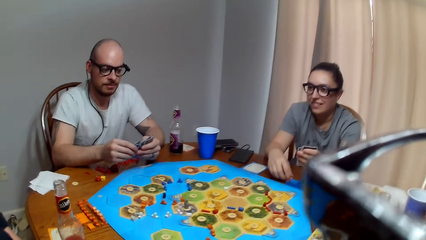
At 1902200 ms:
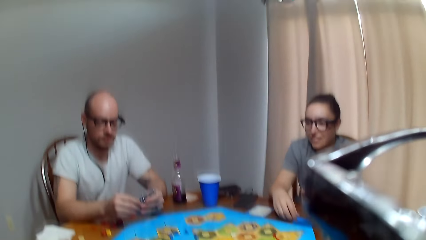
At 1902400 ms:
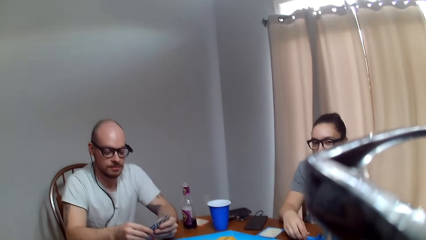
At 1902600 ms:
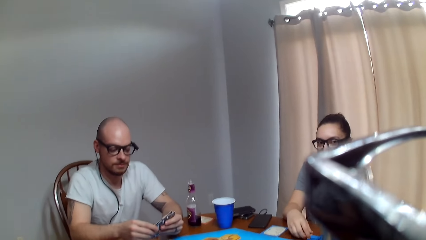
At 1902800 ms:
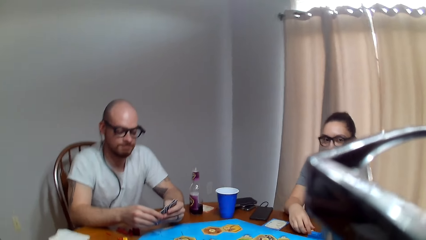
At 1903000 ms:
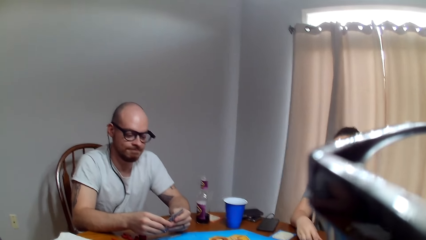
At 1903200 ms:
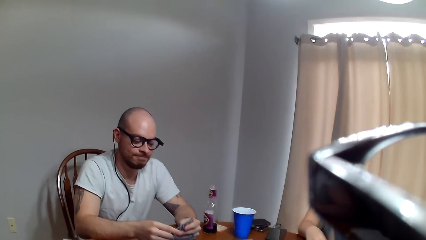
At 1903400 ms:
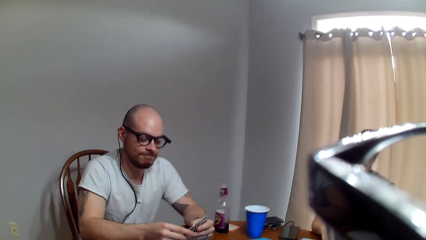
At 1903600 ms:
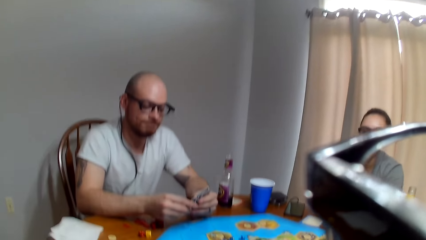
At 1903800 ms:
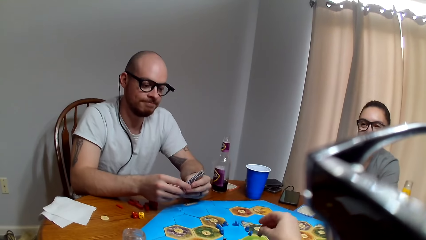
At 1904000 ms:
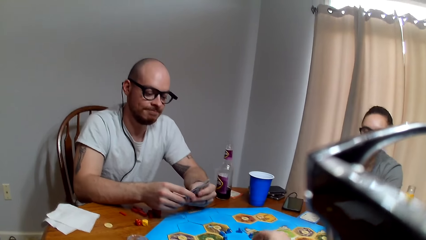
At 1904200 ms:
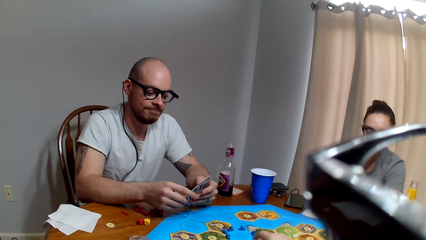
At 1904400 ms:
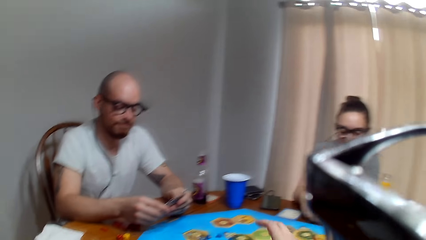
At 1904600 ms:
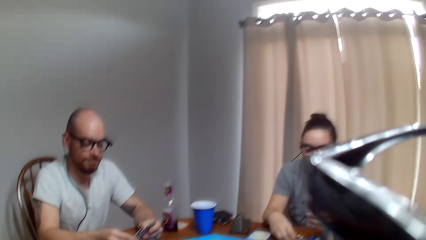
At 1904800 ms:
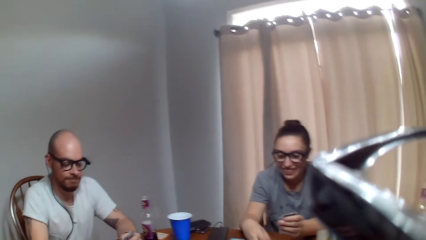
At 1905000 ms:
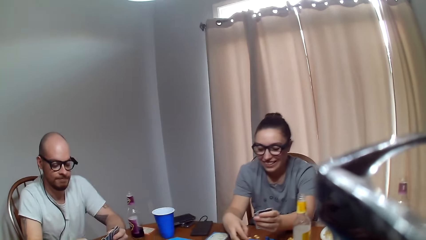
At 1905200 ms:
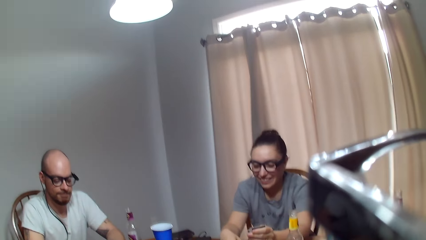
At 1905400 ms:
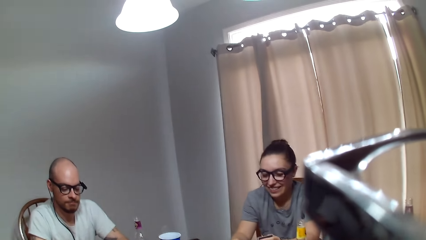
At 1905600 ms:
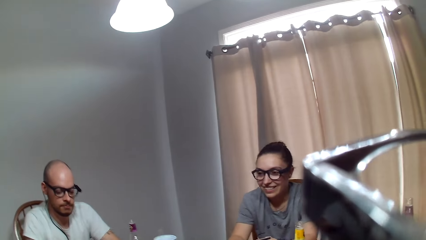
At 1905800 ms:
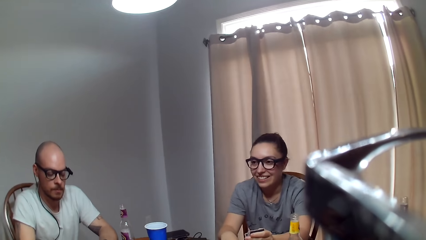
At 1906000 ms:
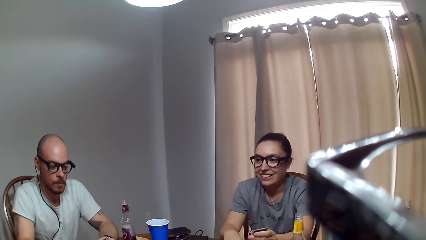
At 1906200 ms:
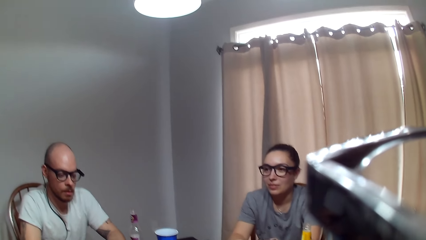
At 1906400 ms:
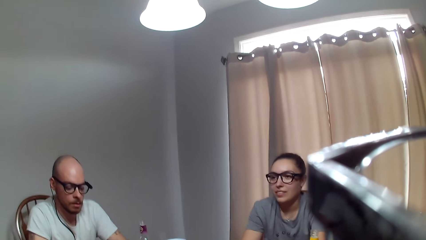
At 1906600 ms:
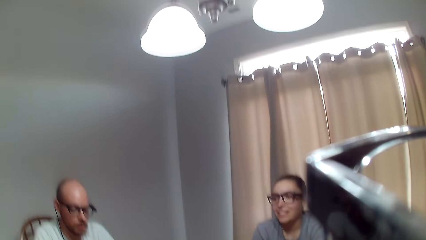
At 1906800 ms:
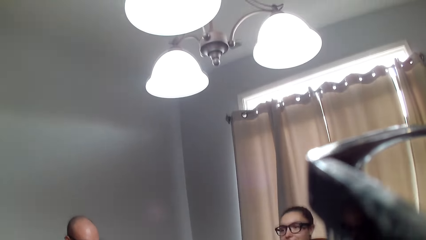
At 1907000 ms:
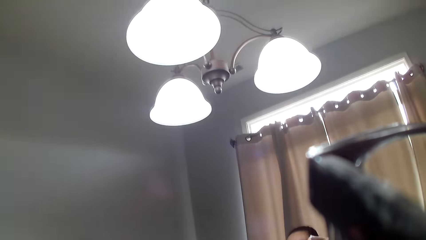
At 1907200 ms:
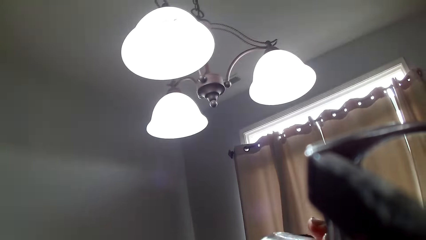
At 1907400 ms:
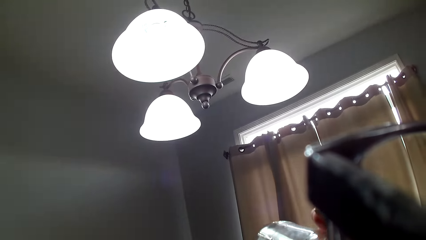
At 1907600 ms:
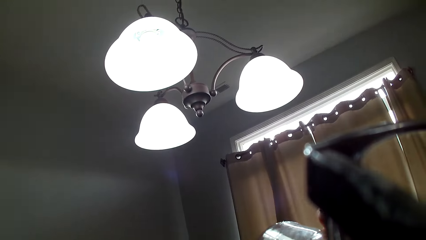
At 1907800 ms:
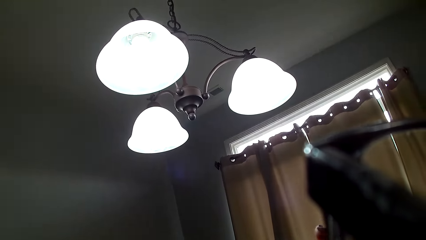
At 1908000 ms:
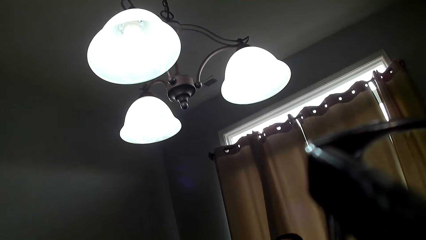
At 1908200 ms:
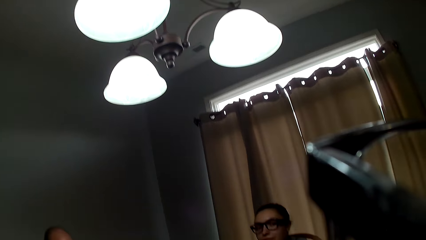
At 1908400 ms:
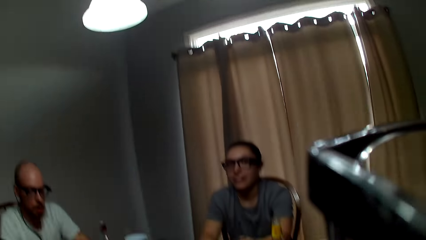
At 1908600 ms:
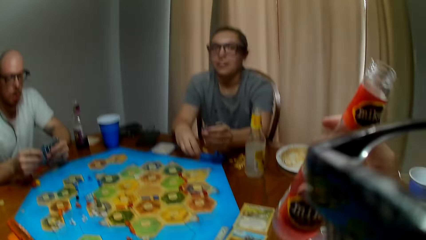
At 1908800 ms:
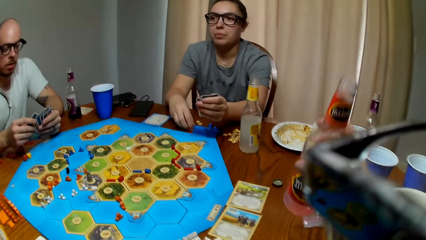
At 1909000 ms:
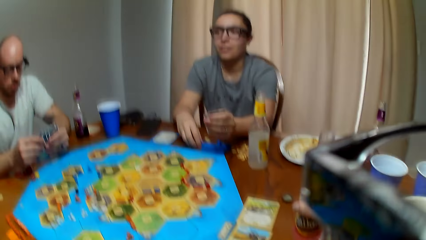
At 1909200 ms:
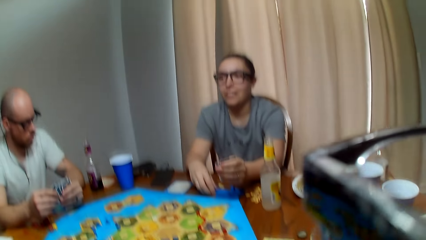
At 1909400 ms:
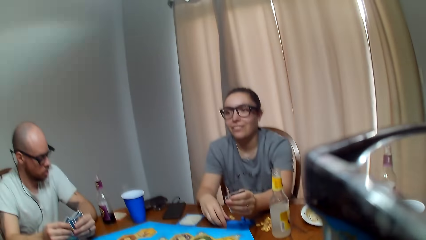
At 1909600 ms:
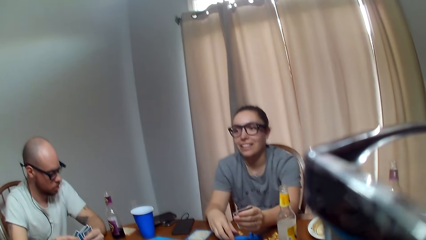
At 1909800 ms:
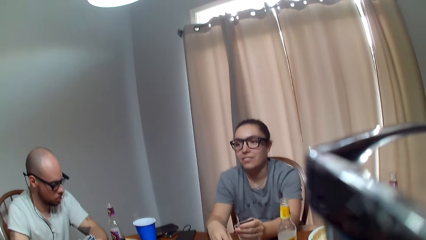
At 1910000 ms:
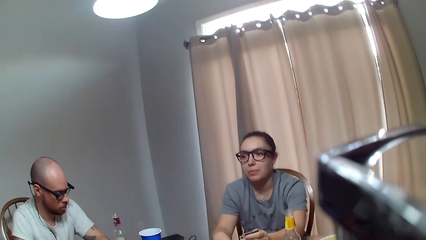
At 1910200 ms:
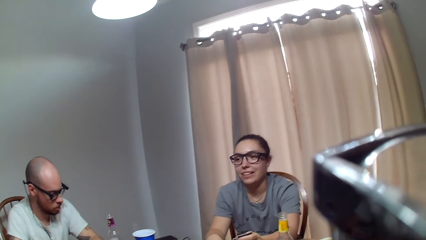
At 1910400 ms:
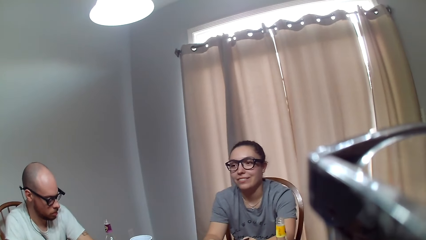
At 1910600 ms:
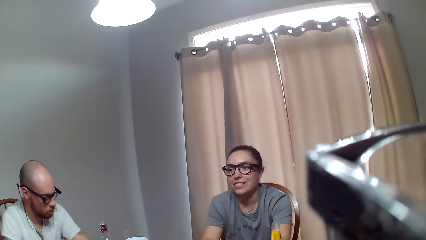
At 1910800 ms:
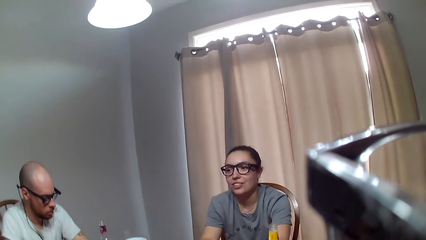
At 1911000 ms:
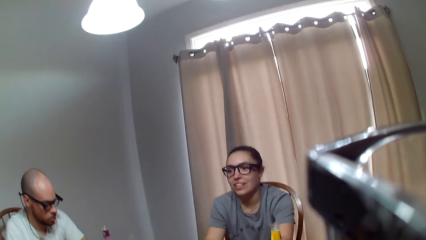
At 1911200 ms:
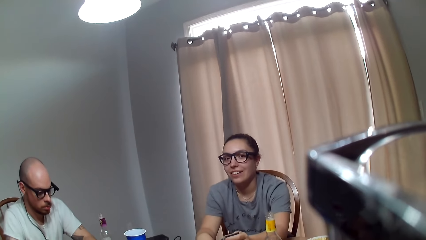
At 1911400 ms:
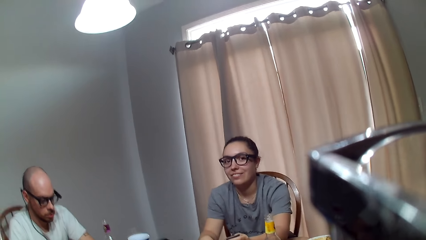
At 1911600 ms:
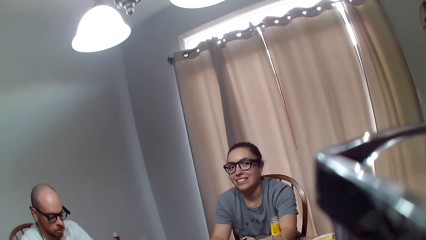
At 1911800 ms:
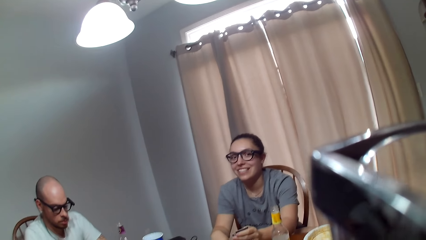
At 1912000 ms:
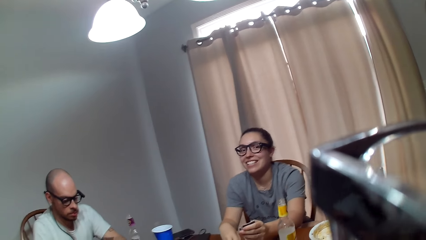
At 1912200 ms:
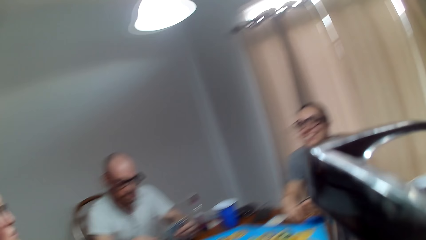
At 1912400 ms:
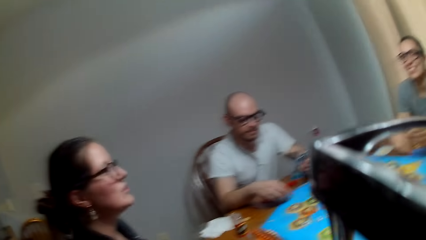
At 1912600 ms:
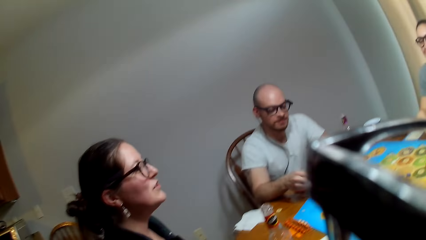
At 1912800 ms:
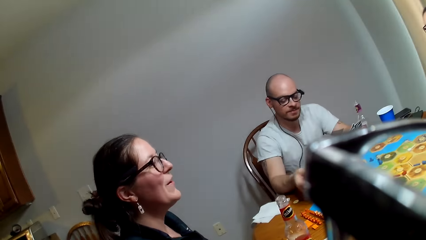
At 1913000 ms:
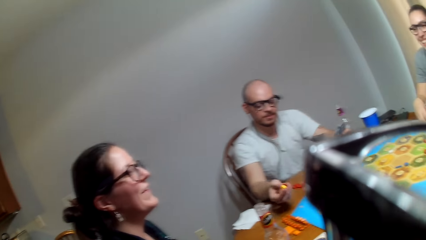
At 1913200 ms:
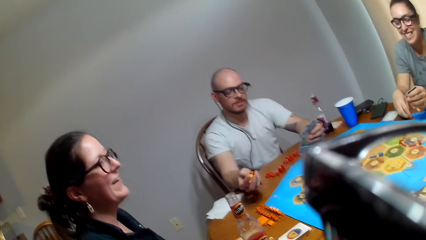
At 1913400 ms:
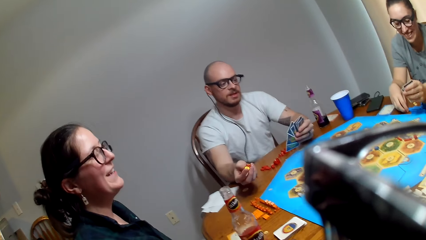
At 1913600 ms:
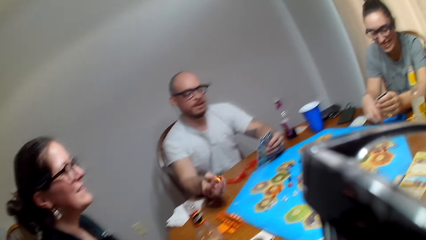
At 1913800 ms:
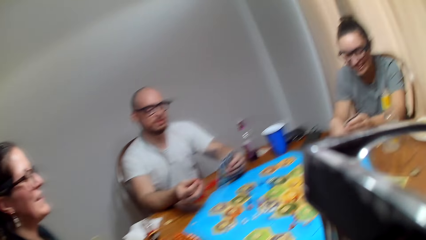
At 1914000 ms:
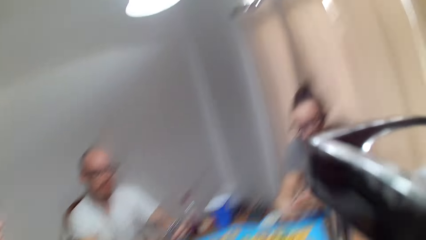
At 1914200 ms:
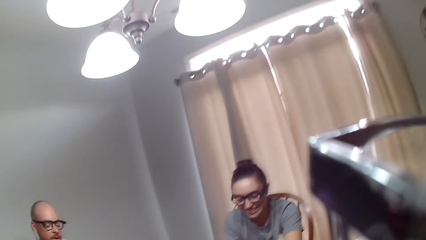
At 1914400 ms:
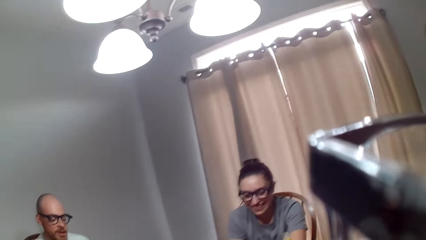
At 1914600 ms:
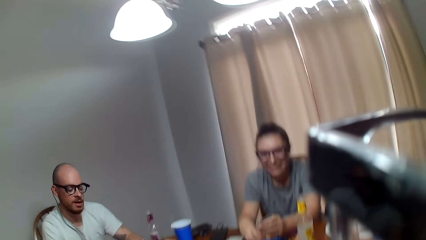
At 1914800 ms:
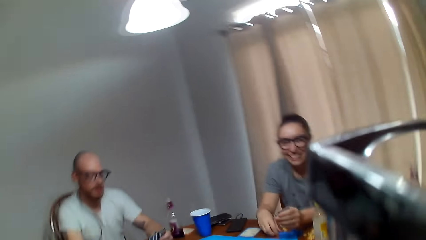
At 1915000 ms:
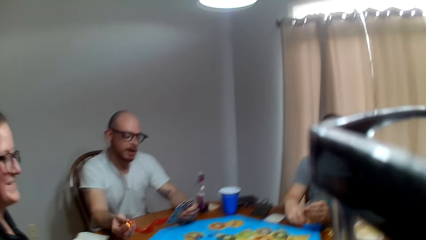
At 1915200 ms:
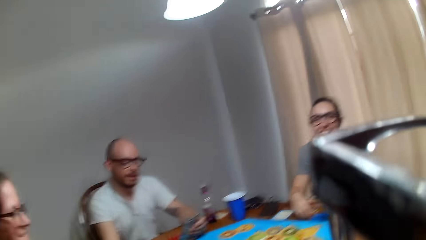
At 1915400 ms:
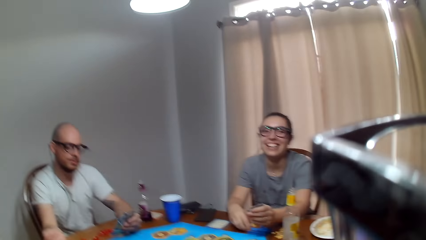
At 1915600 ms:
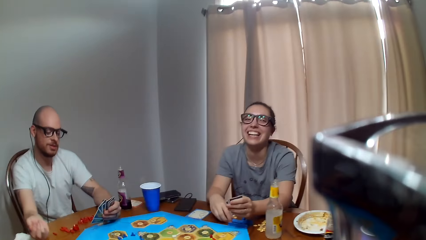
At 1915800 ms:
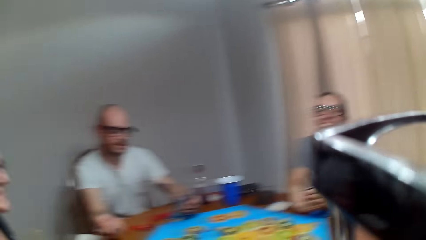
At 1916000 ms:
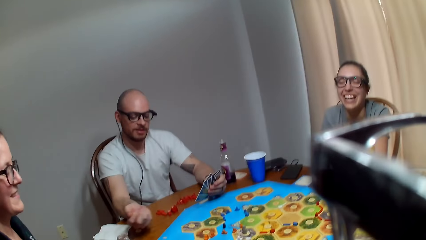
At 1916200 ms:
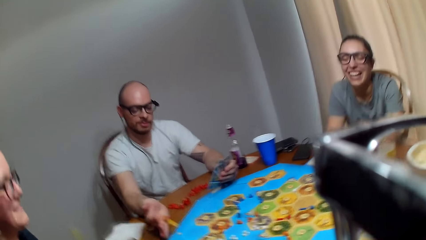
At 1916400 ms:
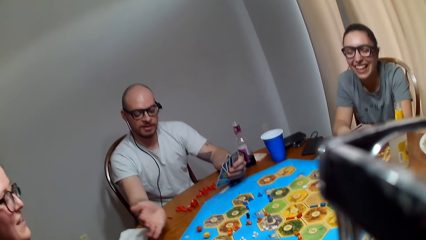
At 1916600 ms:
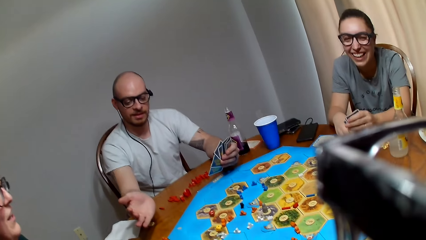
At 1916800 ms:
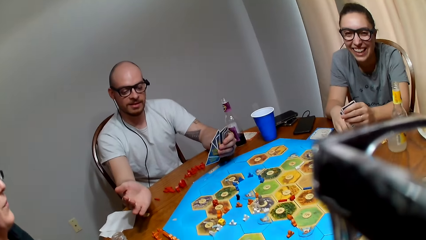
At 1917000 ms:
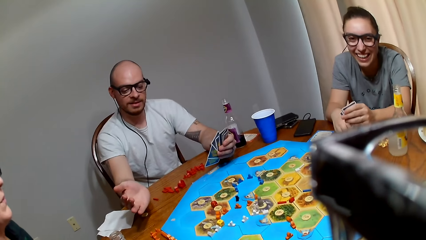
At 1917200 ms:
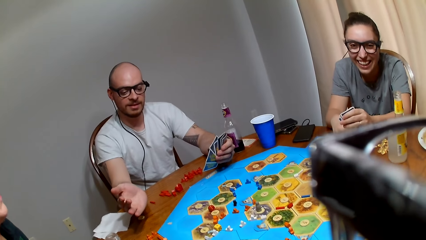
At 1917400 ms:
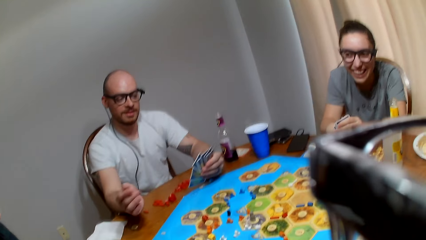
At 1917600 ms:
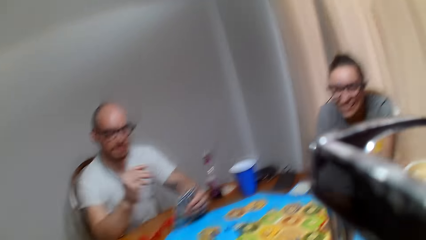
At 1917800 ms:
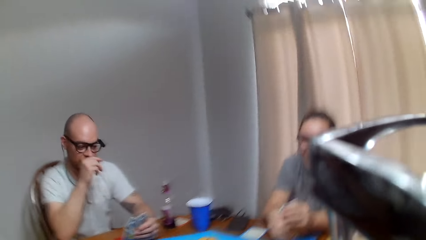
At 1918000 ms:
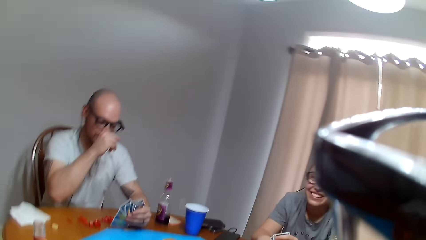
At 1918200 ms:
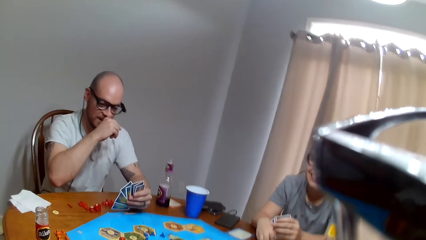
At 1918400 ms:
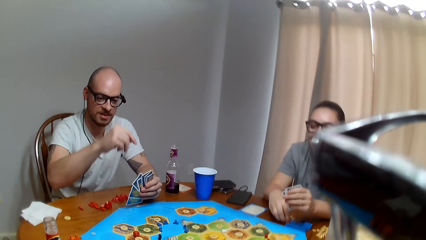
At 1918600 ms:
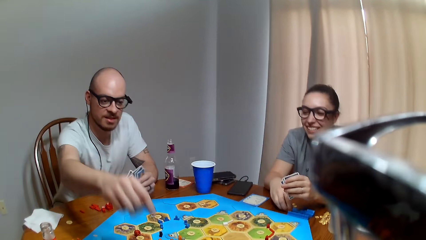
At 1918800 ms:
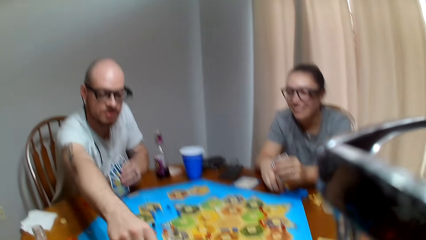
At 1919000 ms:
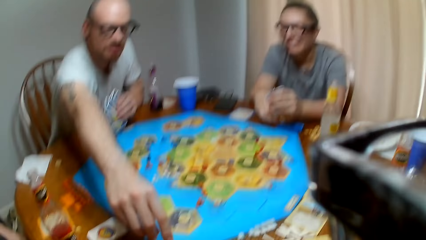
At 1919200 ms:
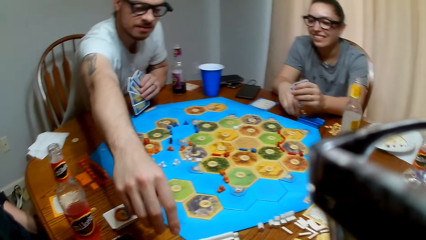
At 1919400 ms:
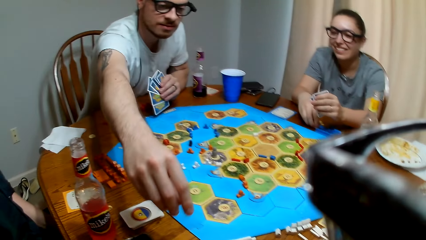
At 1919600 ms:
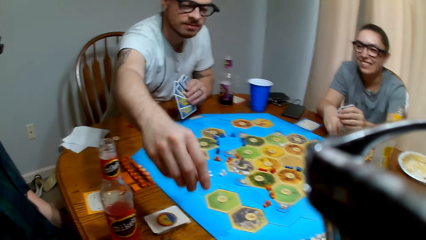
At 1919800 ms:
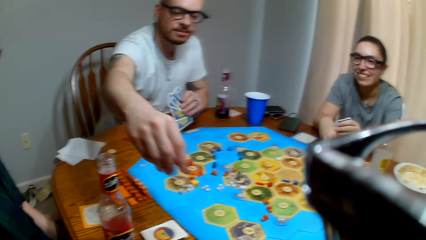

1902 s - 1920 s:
The camera wearer speaks to a man. A woman speaks to another woman. The camera wearer takes juice. They drink a beverage. The first woman talks to the other woman. The camera wearer places the bottle on the table. The first woman speaks to the other woman. The man rolls the dice and speaks to the first woman. The camera wearer converses with the man and the first woman. The man shakes the dice in his hand and throws the dice on the game board. The camera wearer speaks. The man wipes his nose with his hand and stretches out his hand.
